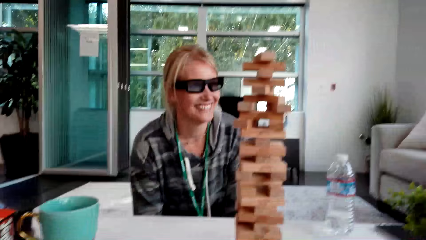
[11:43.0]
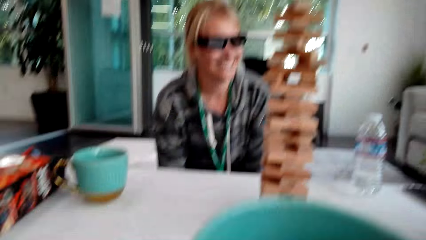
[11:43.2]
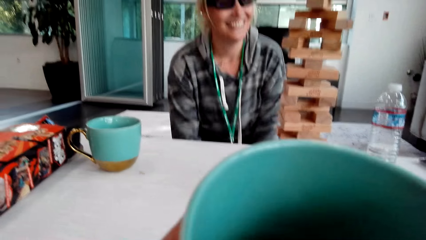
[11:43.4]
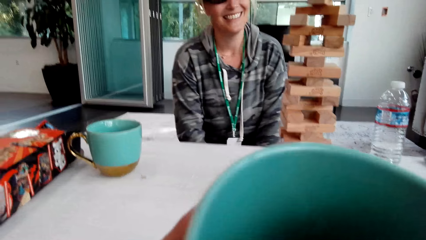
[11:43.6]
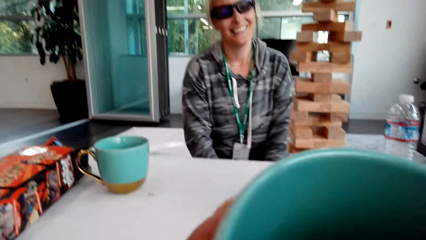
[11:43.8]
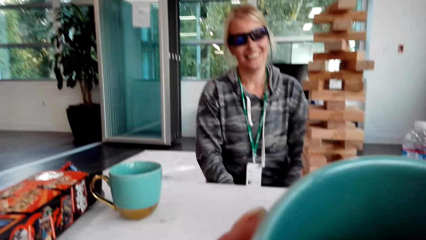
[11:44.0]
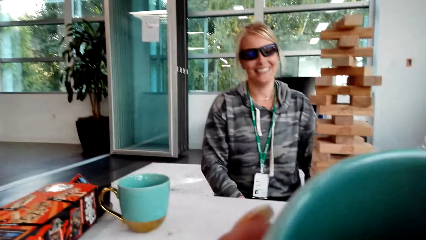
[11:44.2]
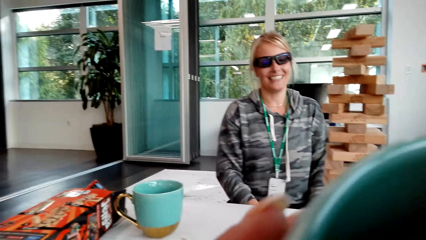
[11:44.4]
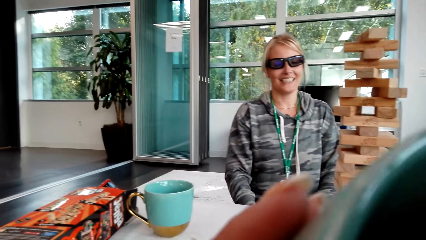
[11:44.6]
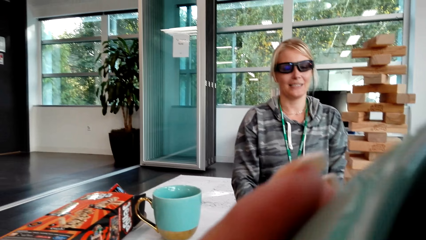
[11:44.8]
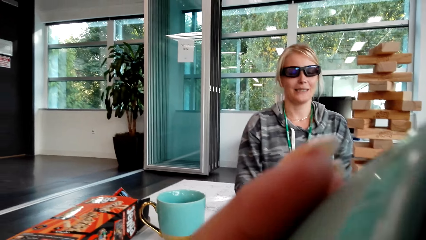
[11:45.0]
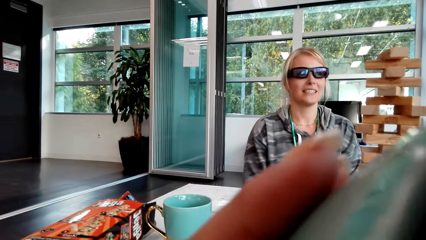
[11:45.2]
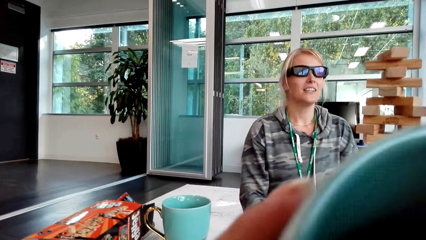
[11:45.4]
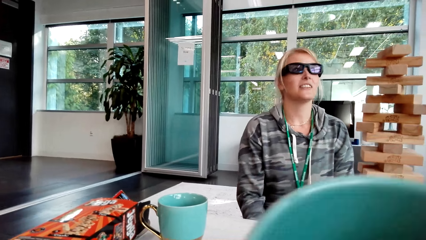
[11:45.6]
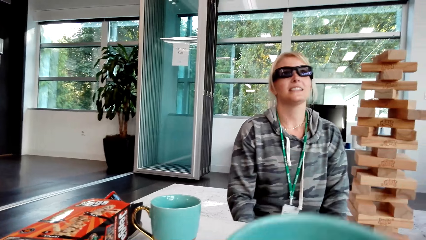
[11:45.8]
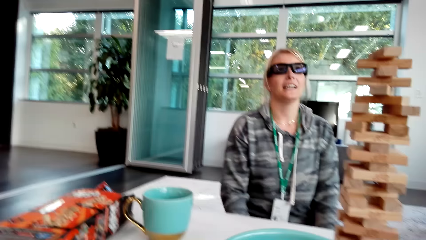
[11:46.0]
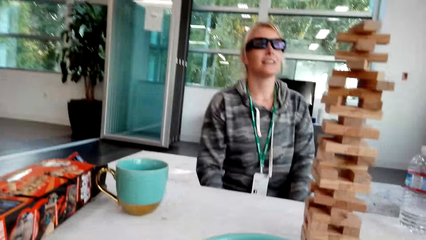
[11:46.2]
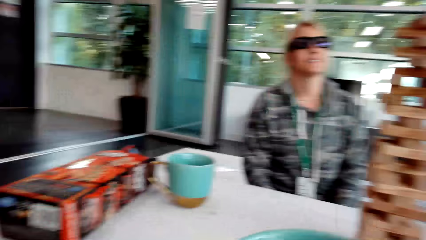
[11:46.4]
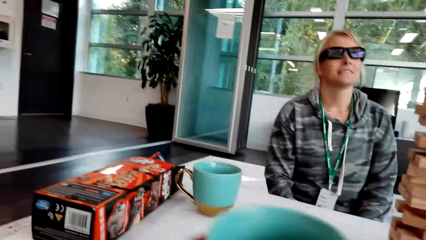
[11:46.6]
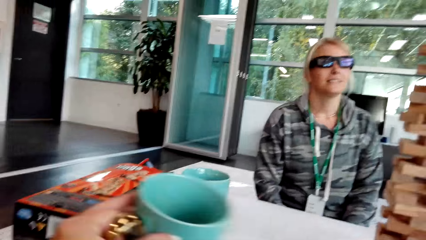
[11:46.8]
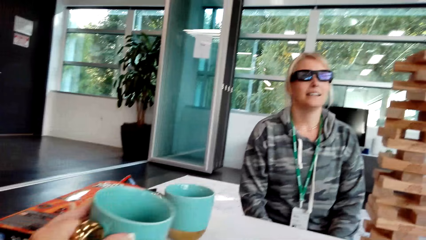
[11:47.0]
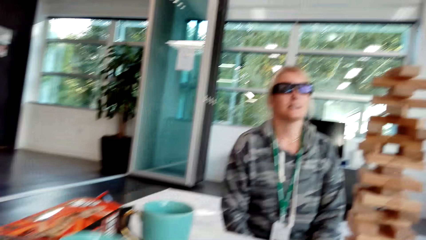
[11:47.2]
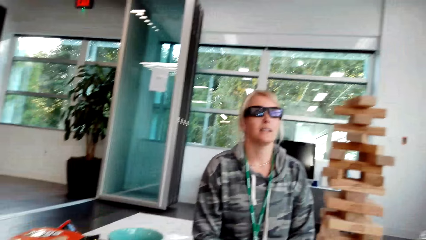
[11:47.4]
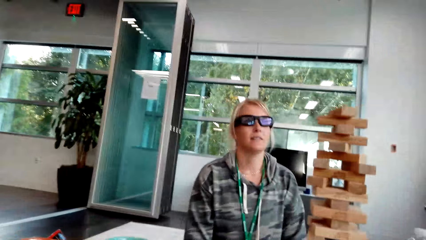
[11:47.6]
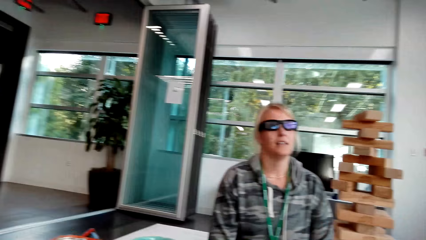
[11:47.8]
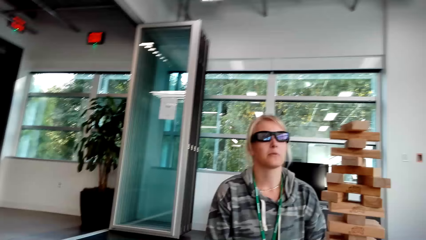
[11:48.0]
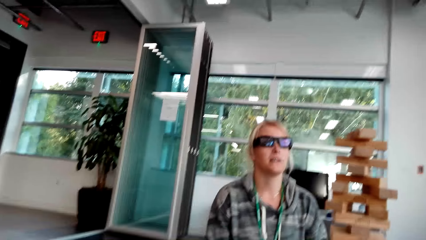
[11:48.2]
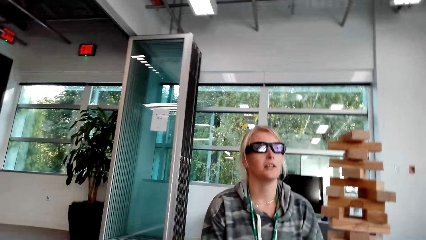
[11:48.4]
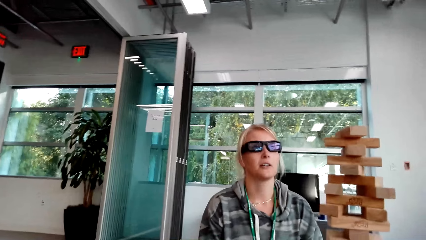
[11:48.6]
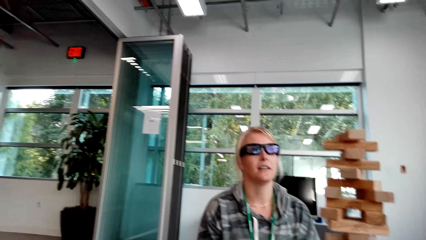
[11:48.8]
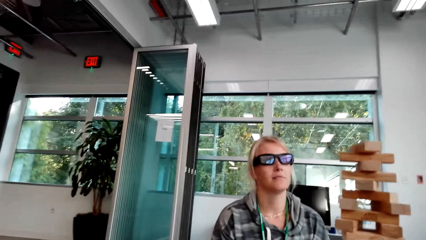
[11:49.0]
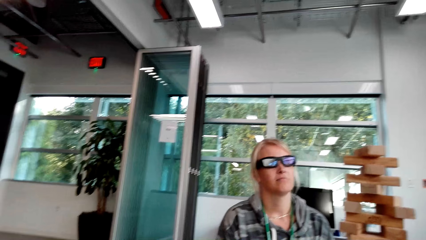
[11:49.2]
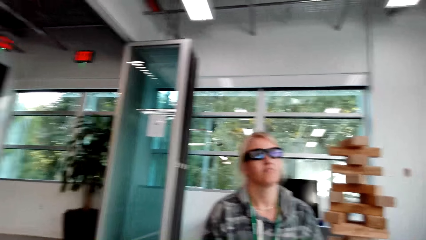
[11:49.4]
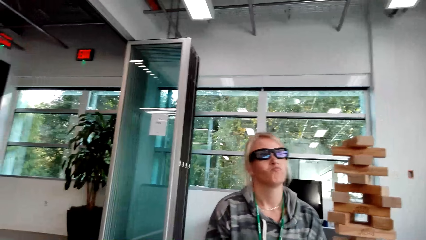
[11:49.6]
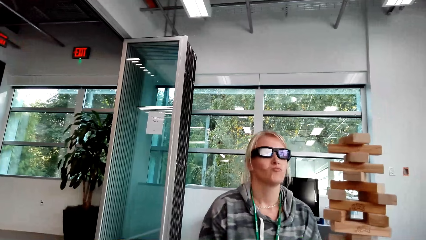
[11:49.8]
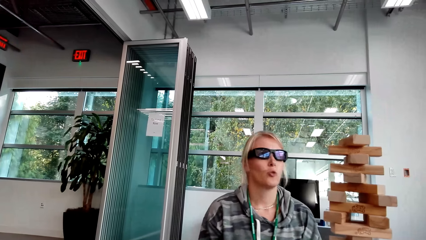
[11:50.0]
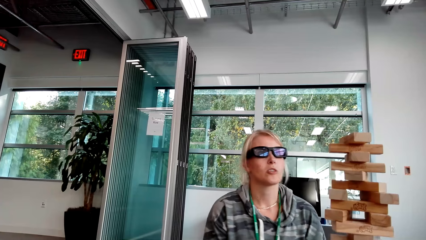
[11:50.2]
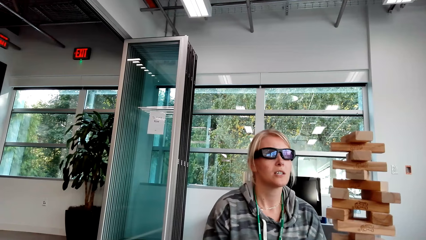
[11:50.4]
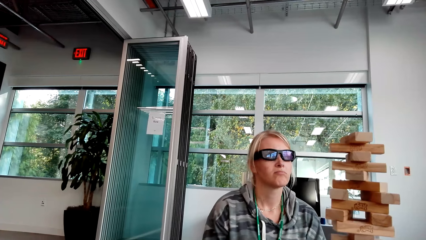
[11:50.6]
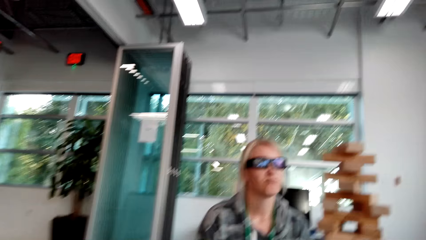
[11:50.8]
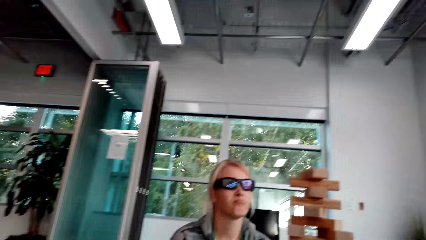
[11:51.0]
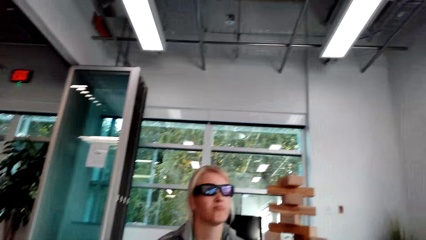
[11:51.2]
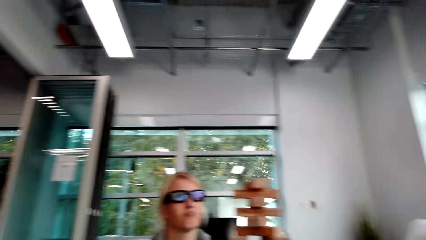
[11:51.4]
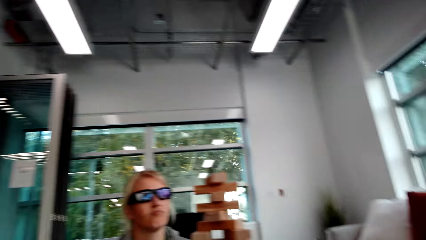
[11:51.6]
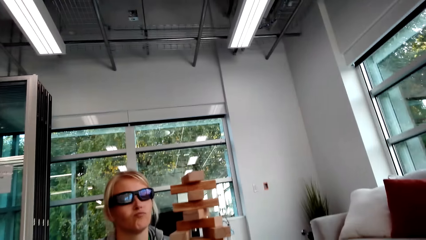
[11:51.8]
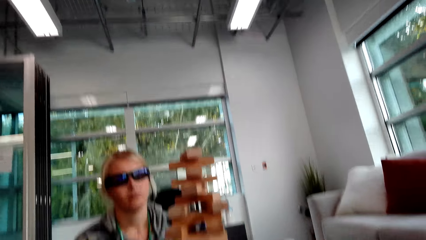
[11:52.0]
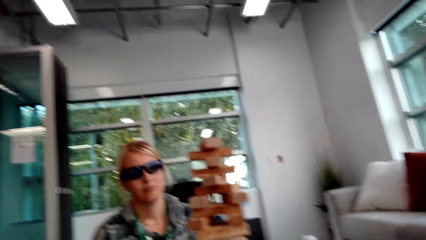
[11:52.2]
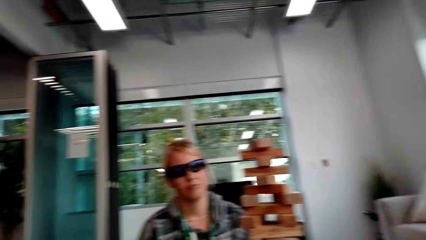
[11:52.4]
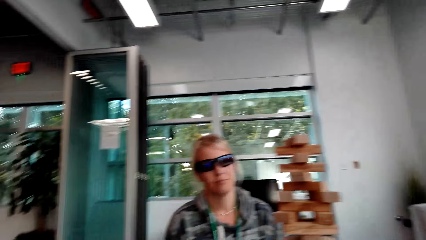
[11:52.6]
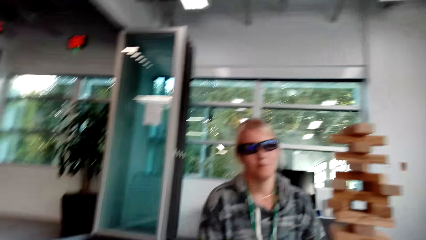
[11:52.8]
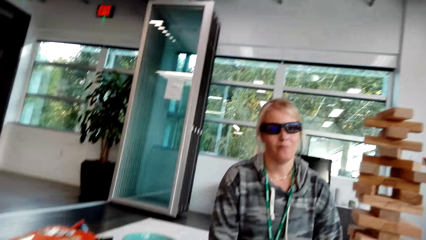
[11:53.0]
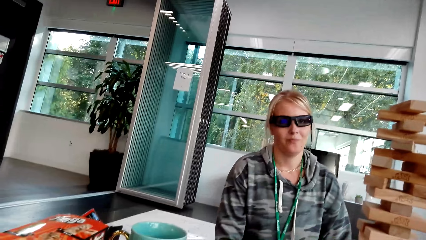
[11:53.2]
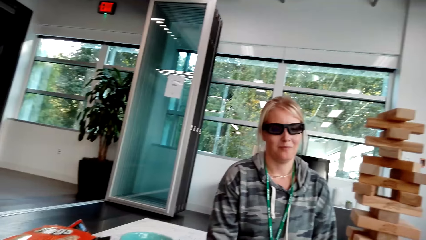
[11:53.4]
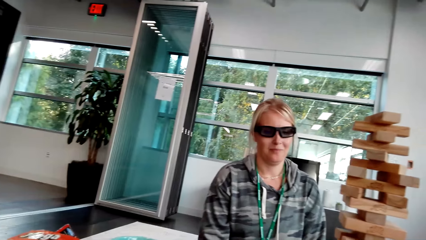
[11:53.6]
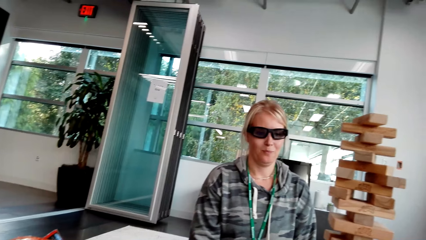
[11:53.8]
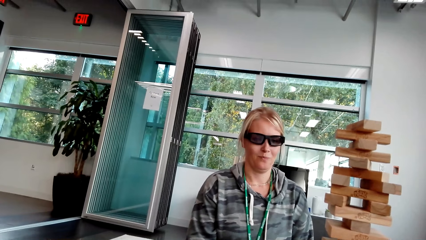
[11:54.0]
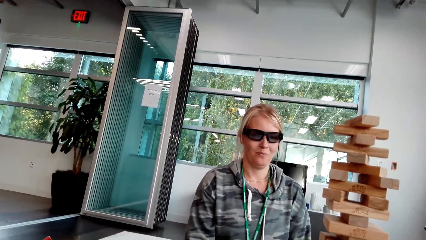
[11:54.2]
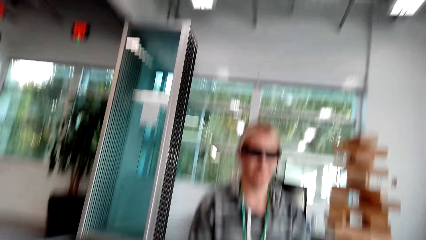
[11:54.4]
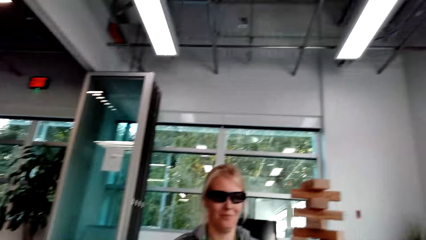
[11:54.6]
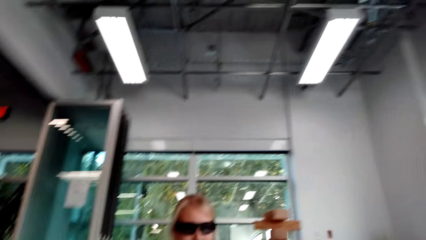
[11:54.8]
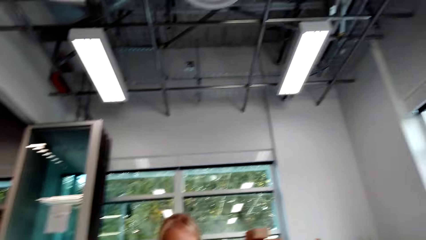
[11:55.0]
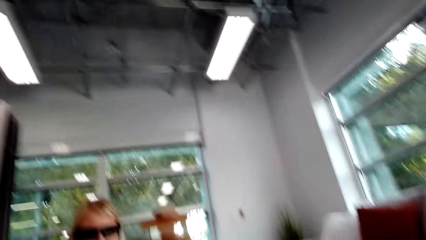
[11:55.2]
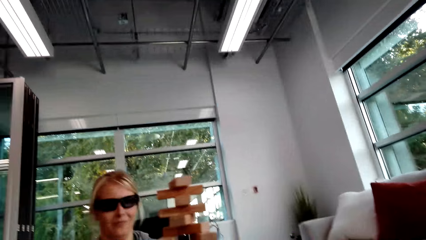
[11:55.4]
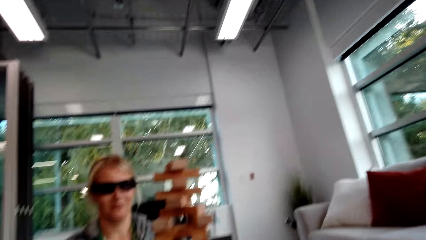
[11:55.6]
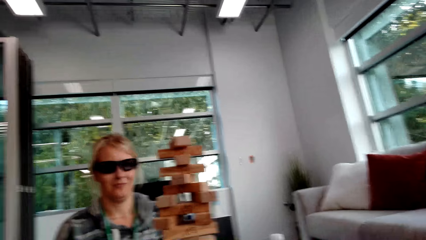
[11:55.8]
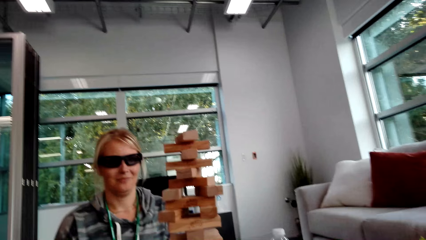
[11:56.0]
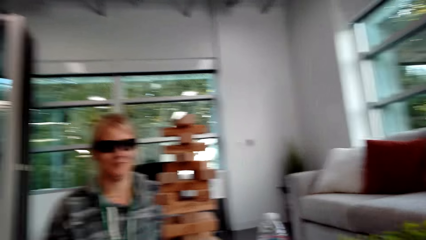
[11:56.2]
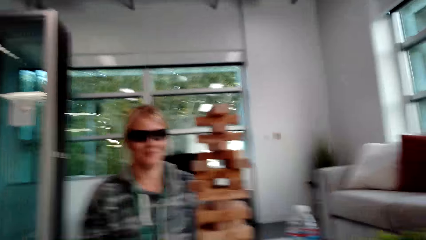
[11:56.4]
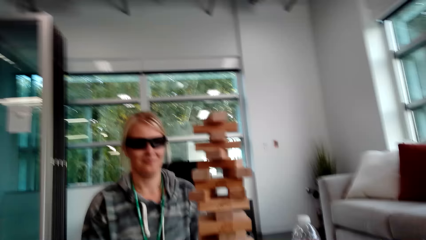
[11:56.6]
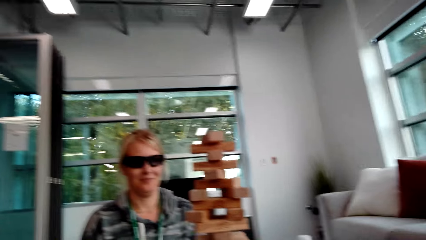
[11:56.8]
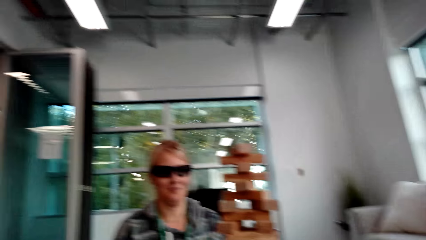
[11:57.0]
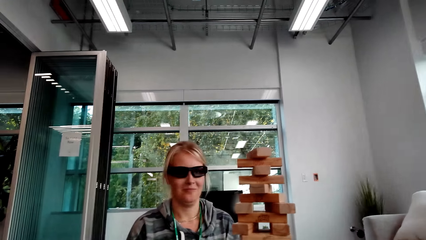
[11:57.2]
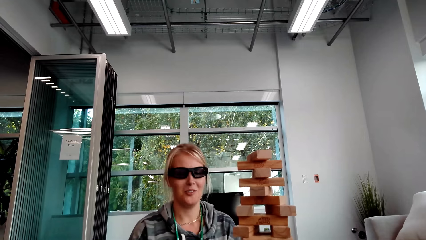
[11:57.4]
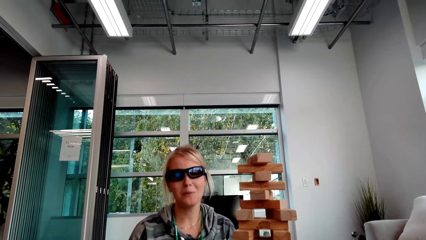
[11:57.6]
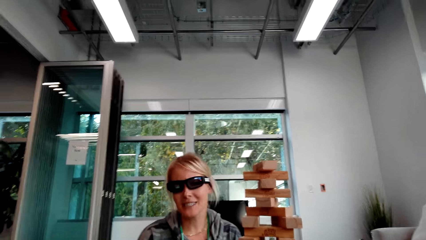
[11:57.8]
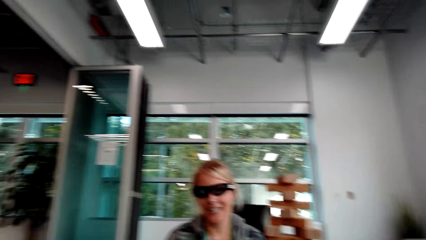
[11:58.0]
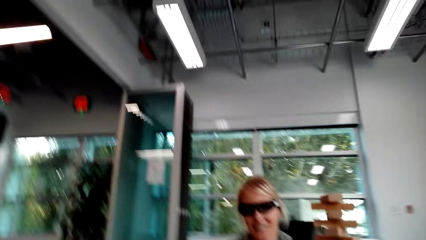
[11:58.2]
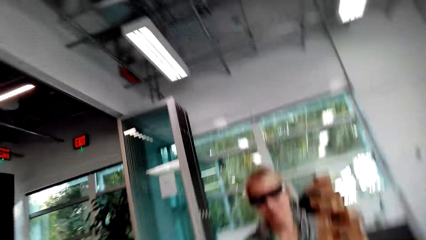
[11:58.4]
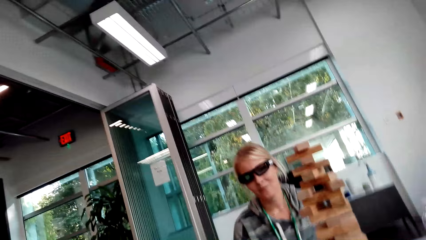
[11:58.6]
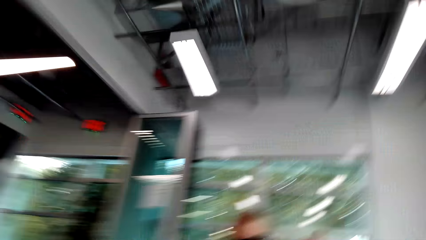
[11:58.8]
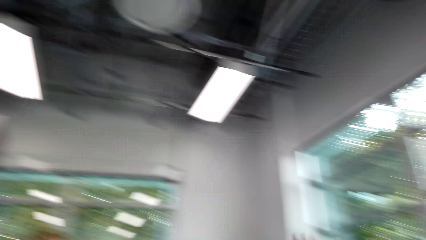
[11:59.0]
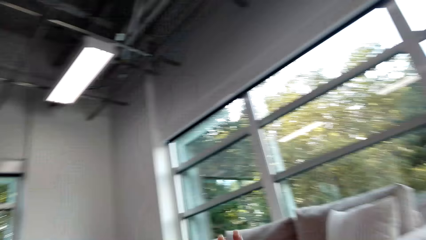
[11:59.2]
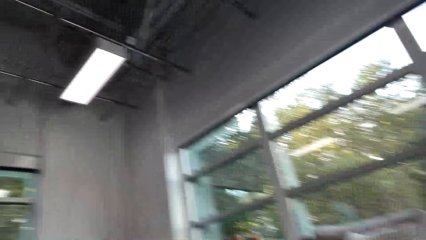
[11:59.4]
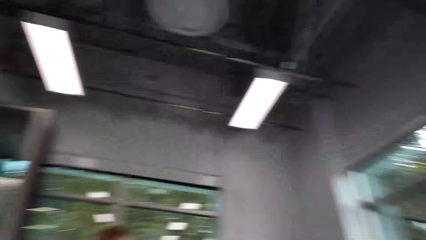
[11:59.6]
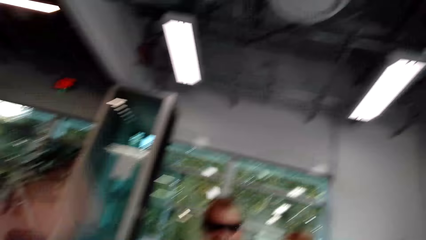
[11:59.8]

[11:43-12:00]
The camera wearer drinks the tea from the cup. They drop the cup. They place the cup on the table. They look around. A woman talks and interacts with the camera wearer. The camera wearer talks. The woman talks.
